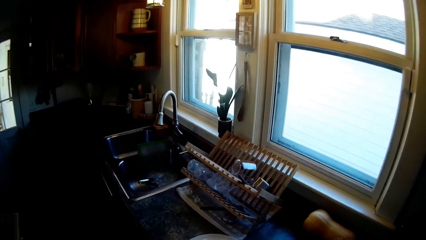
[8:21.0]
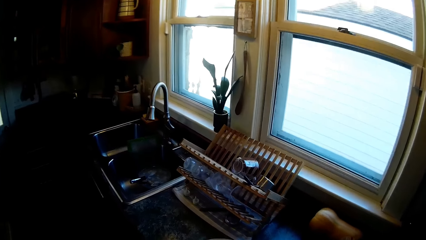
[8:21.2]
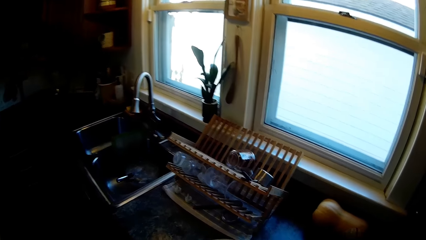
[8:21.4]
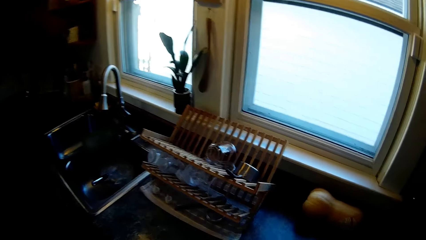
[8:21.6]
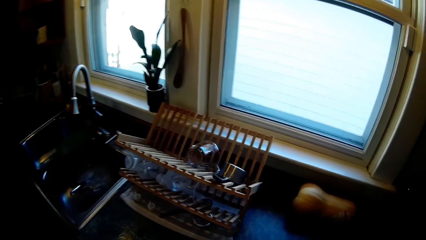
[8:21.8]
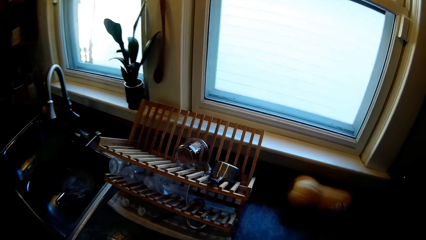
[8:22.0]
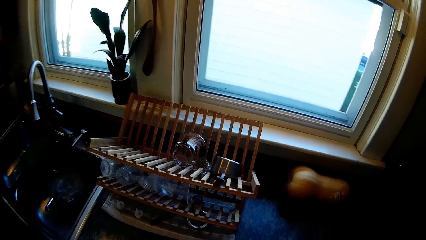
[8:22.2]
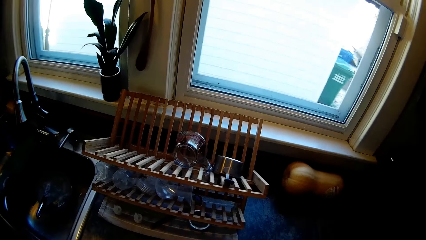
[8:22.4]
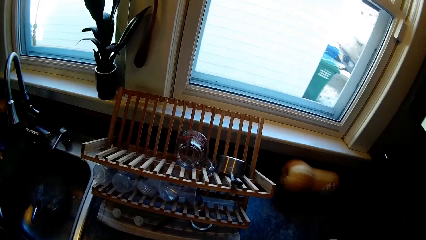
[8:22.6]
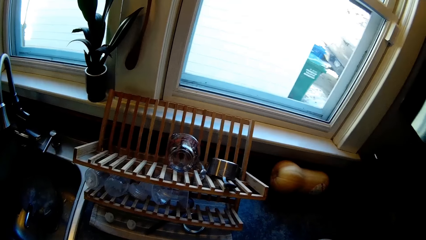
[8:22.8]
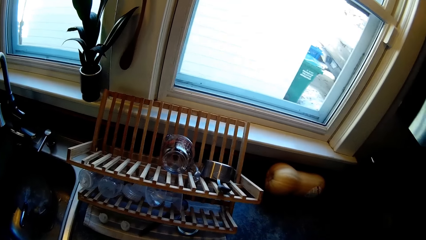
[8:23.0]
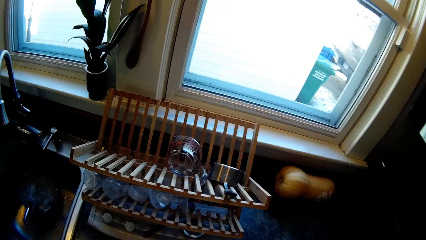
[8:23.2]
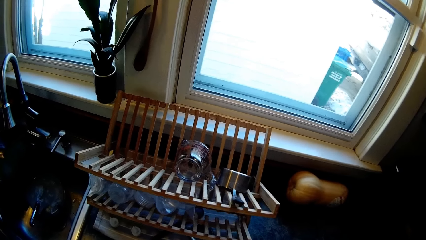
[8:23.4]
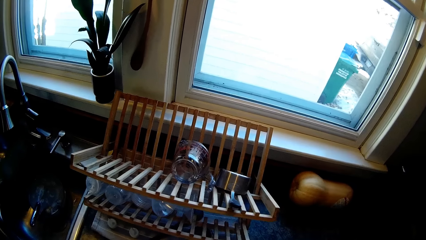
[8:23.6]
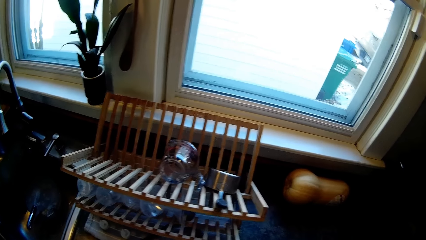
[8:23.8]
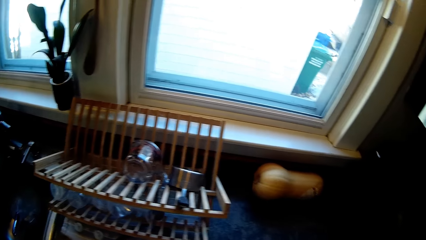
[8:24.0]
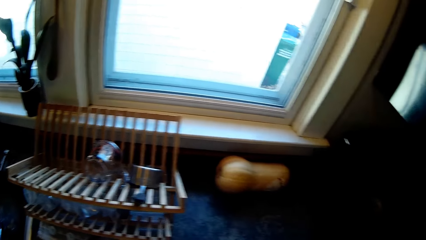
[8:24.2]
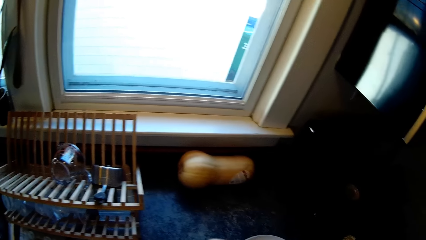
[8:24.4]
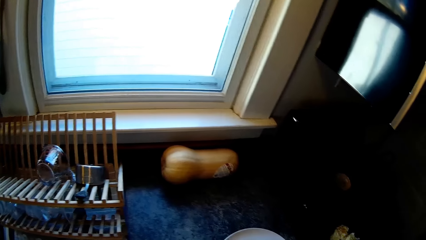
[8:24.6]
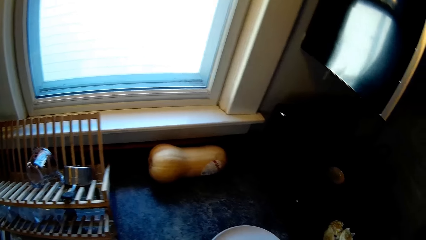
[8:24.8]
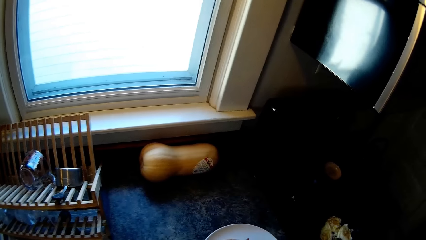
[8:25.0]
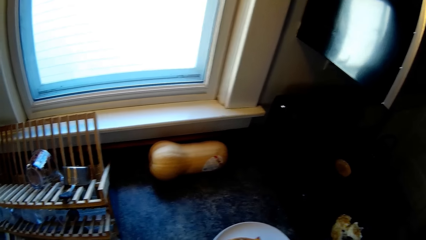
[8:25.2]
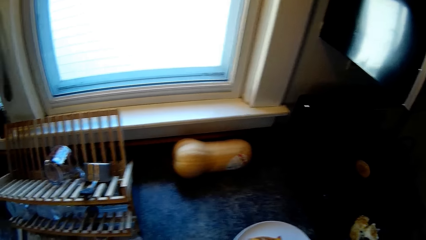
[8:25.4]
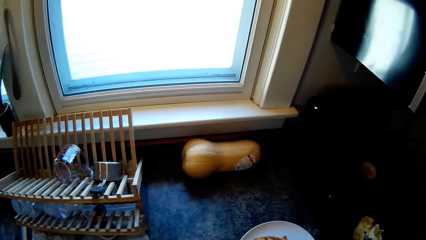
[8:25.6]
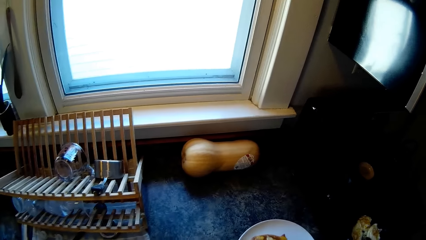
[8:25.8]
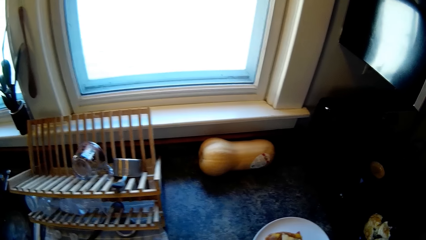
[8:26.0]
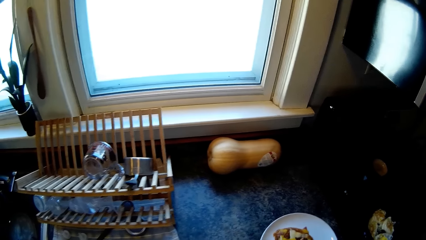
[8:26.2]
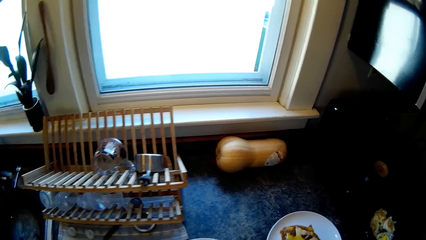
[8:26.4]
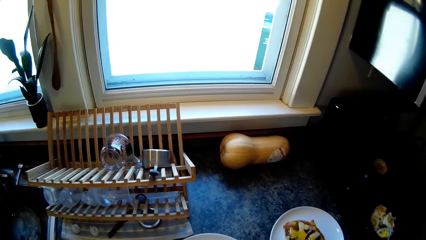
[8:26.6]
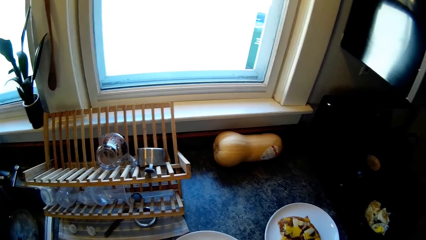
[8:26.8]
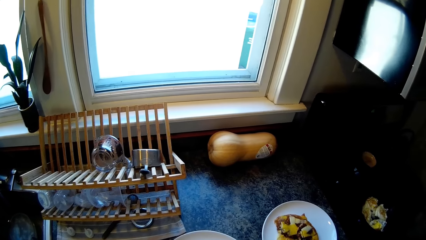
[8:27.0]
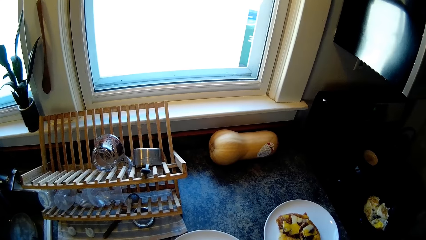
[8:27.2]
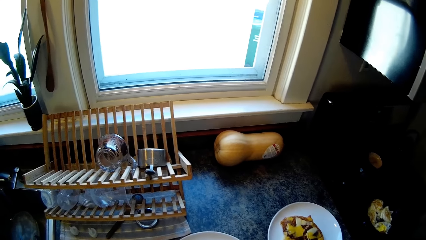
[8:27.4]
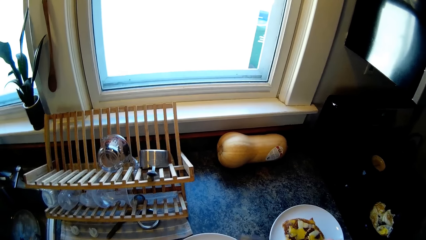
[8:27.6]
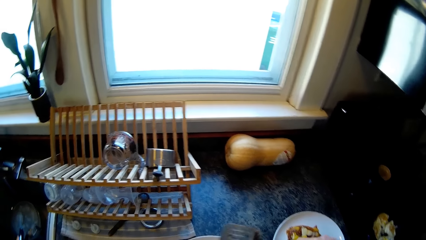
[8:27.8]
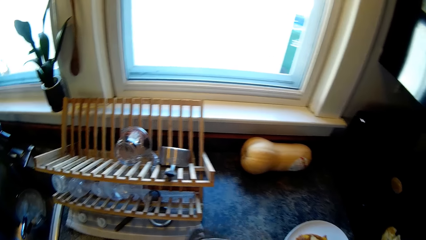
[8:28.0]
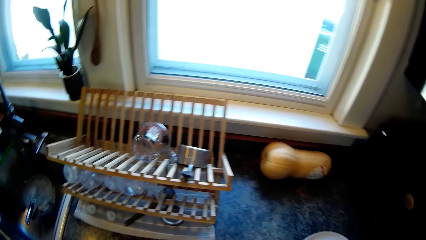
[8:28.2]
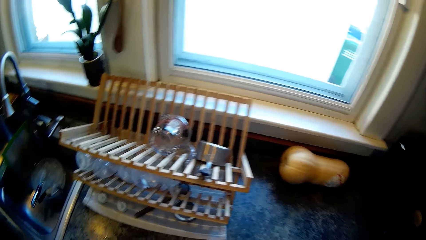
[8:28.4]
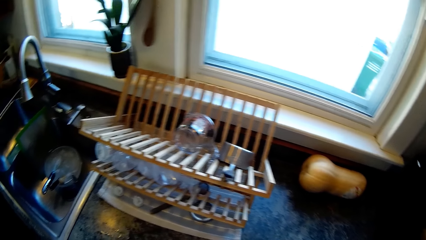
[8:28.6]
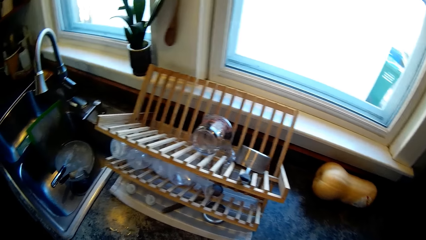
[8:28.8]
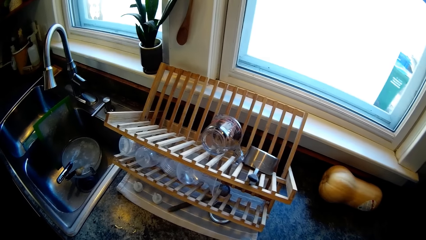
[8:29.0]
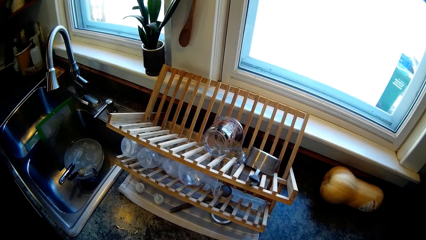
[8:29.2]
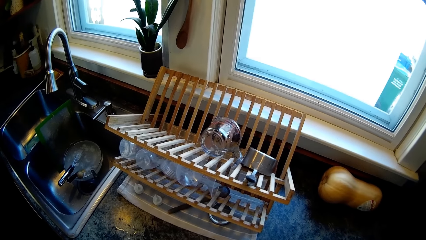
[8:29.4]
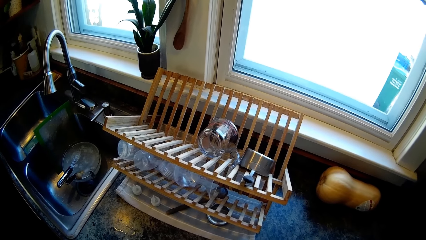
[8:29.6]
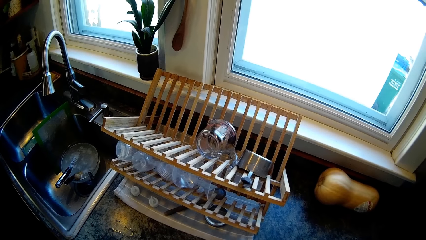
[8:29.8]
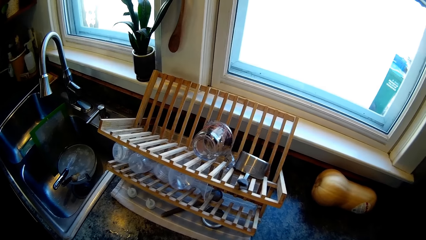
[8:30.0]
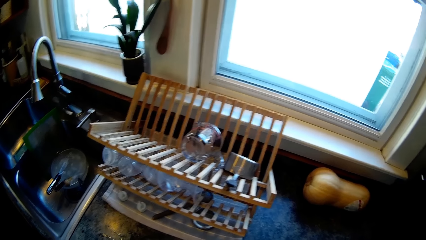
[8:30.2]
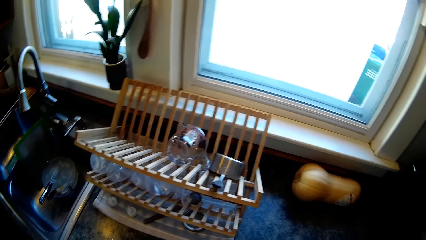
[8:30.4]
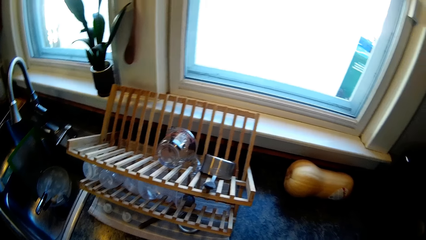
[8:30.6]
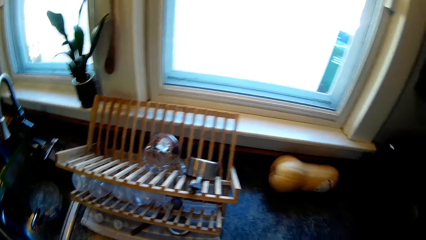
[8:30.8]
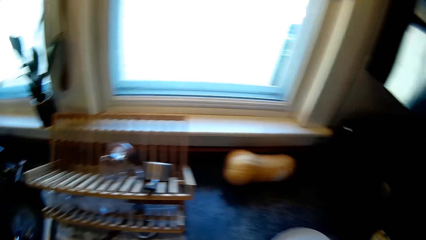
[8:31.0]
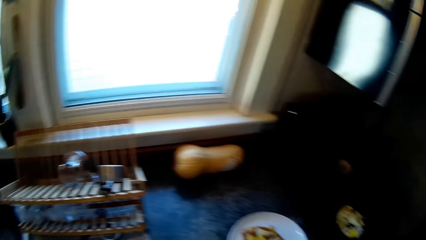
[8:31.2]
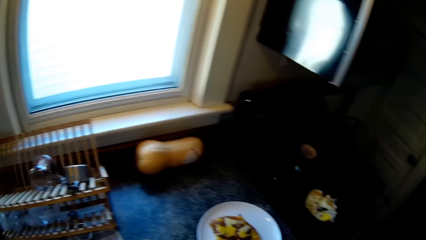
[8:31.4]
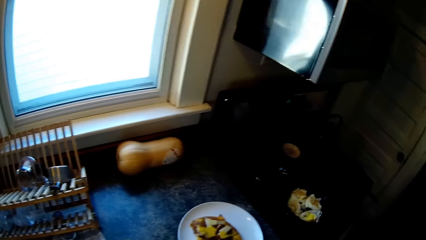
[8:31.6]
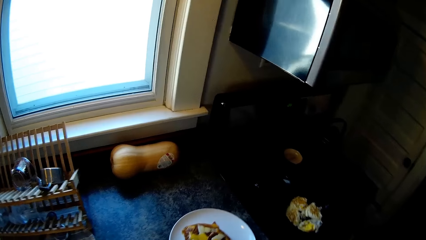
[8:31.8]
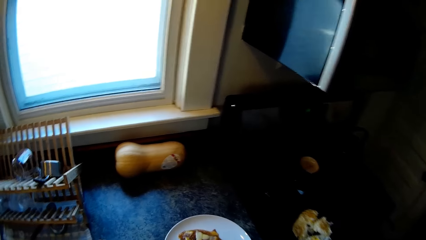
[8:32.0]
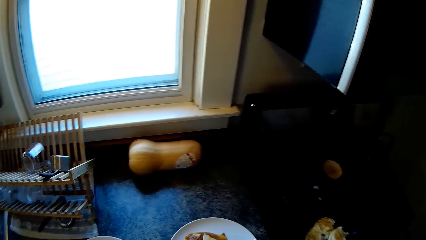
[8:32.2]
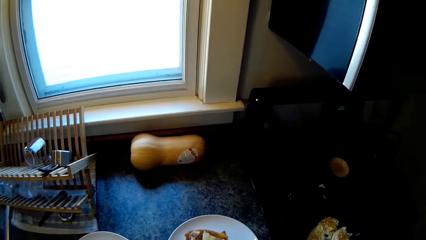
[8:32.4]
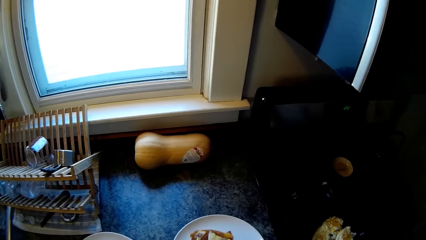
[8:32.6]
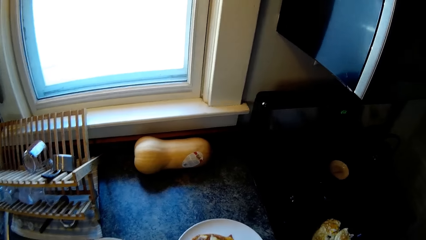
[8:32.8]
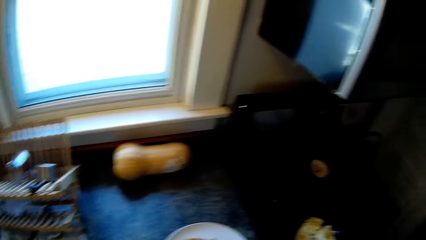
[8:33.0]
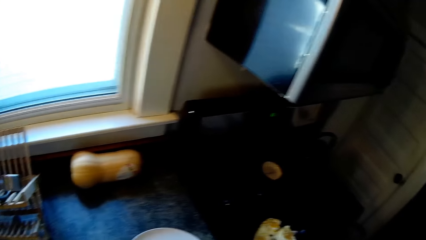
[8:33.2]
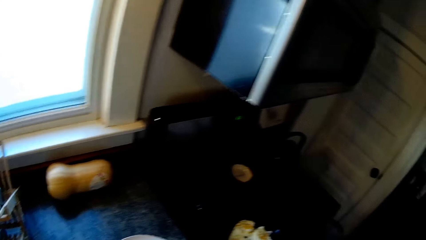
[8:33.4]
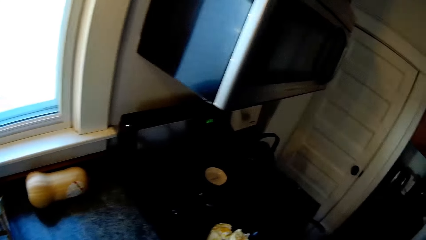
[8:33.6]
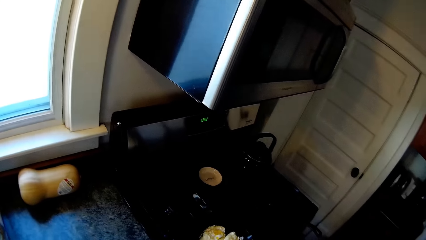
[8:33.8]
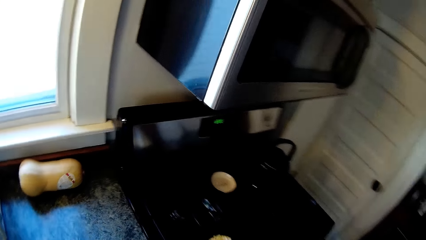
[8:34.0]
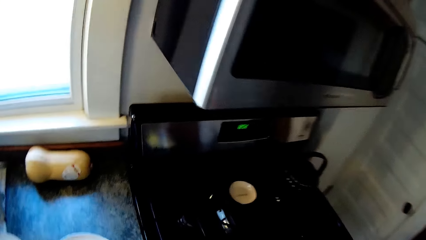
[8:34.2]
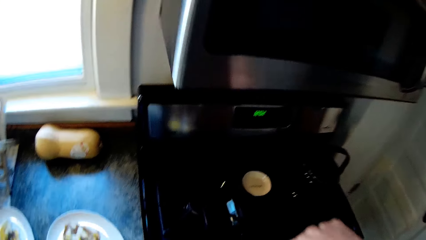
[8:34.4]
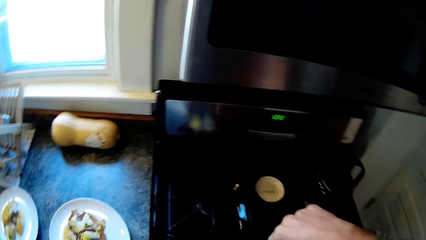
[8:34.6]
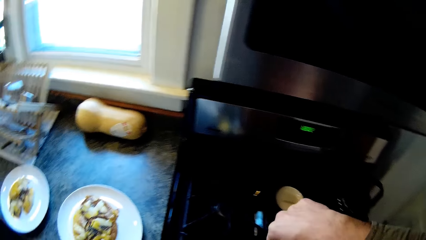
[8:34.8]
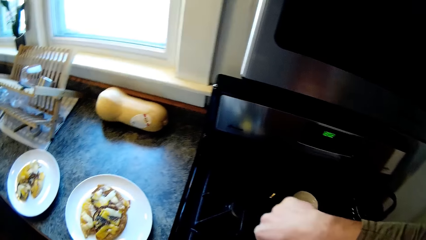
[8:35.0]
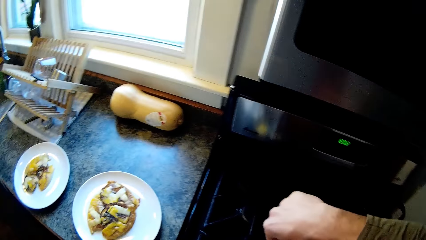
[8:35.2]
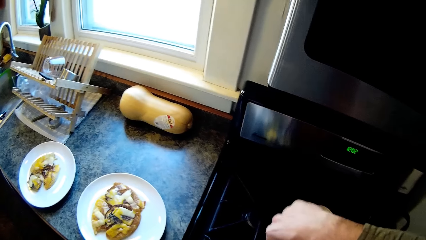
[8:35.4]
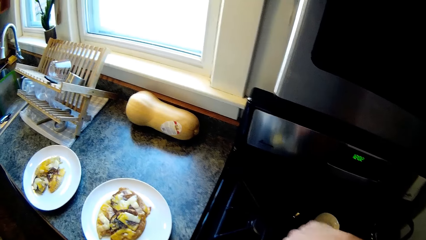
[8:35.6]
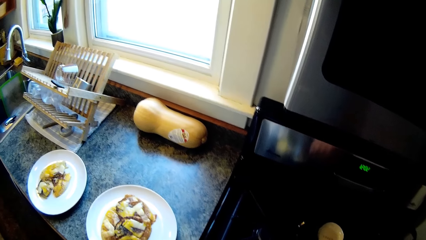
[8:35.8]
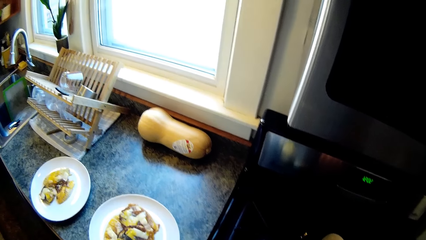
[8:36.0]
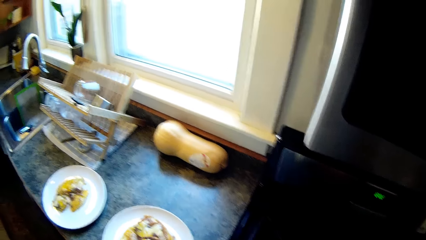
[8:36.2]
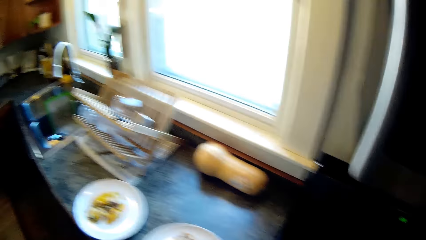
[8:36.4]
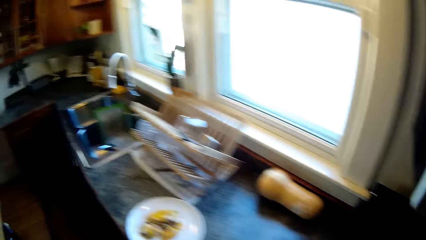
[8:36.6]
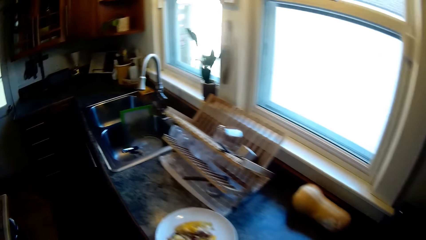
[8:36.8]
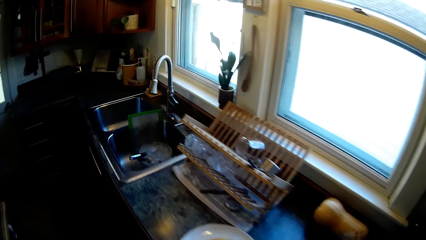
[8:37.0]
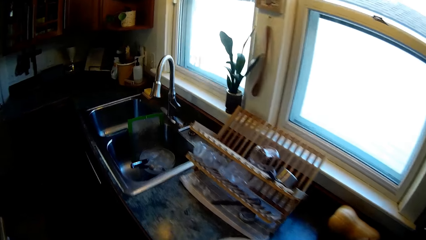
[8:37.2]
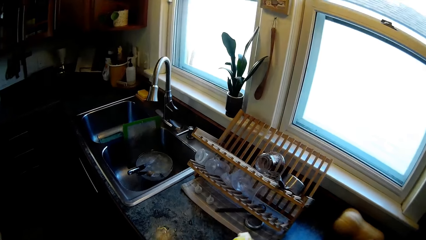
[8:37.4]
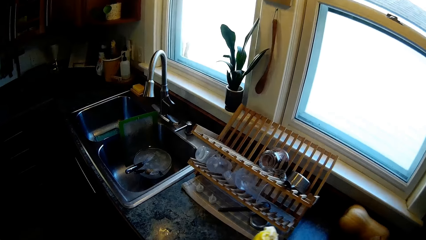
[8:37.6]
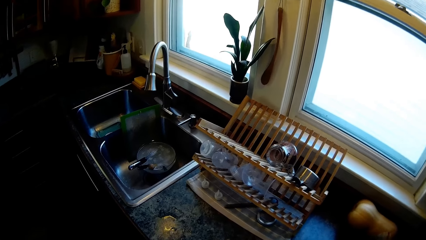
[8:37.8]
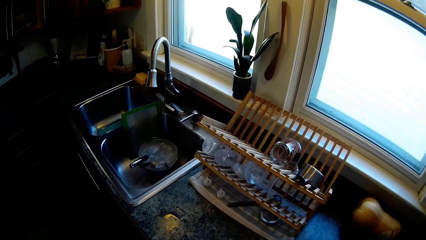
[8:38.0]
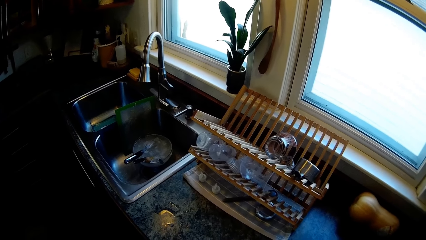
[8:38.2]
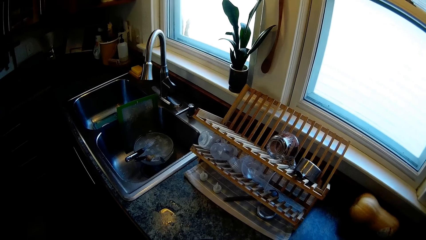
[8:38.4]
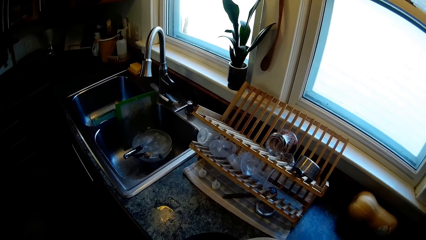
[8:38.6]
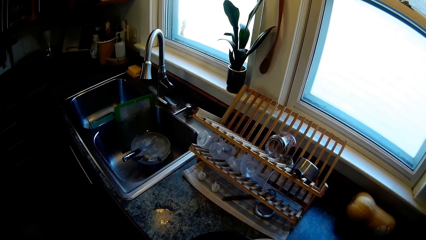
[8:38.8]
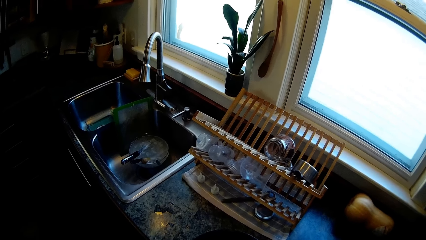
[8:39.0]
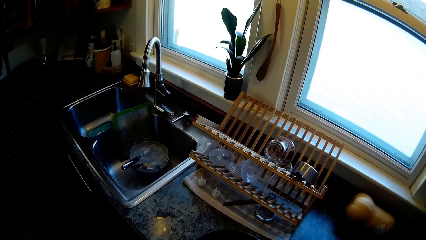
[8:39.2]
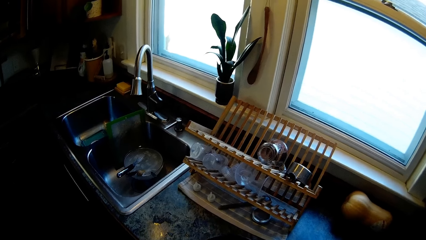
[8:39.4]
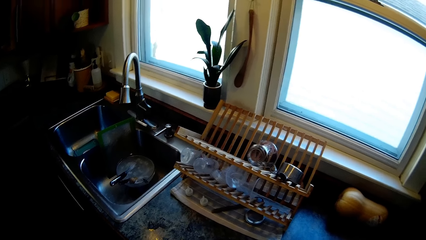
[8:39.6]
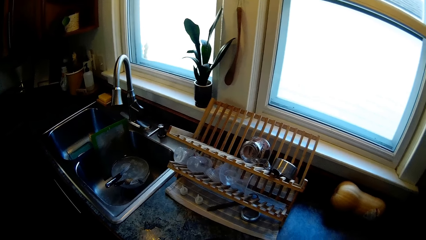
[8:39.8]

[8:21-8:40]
The camera wearer looks around. He lifts his right hand. He serves food from the pan into the plate on the countertop with the spoon in his right hand.
